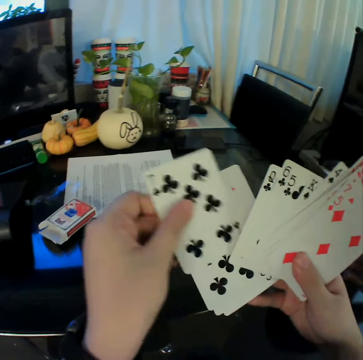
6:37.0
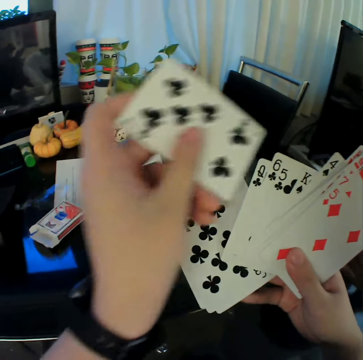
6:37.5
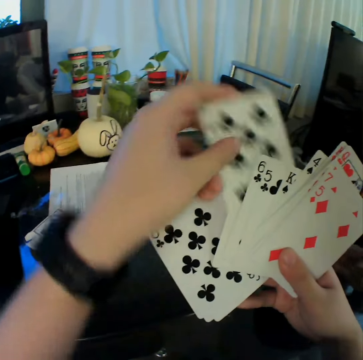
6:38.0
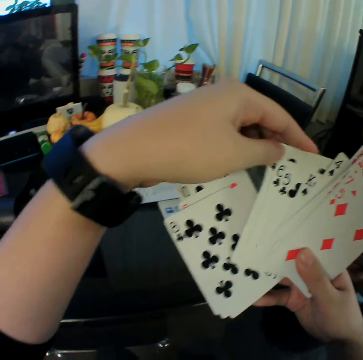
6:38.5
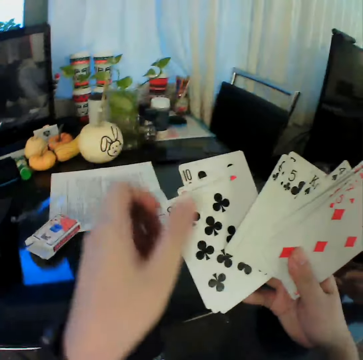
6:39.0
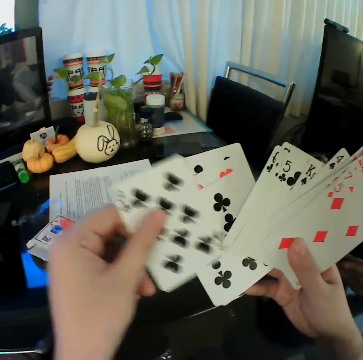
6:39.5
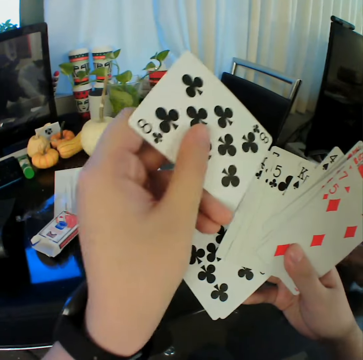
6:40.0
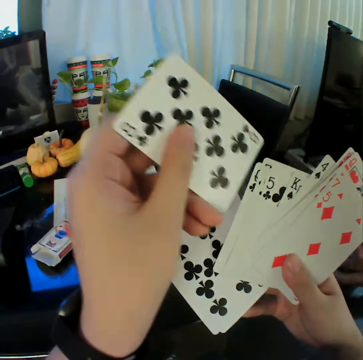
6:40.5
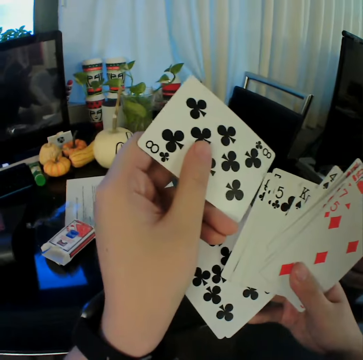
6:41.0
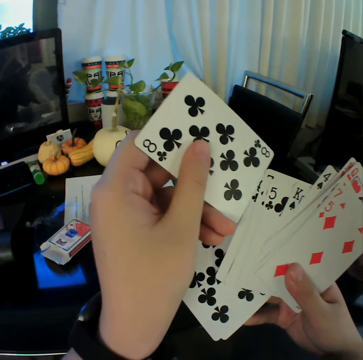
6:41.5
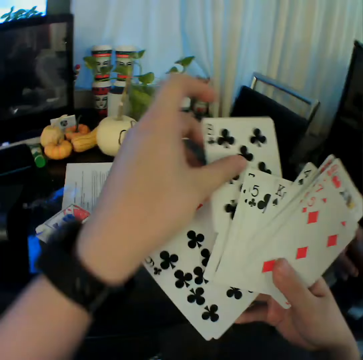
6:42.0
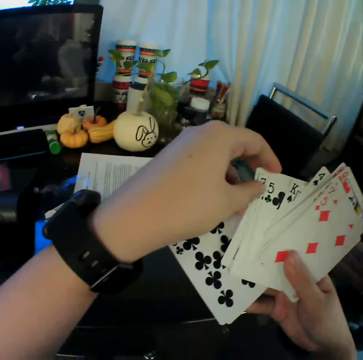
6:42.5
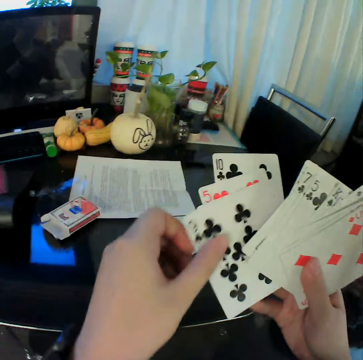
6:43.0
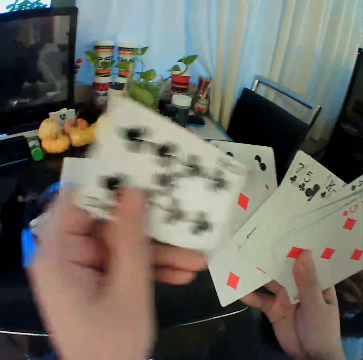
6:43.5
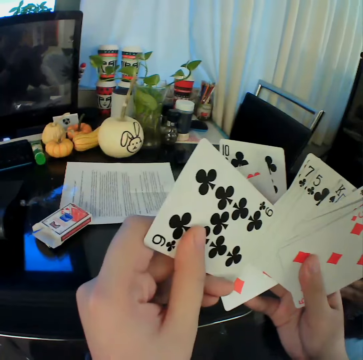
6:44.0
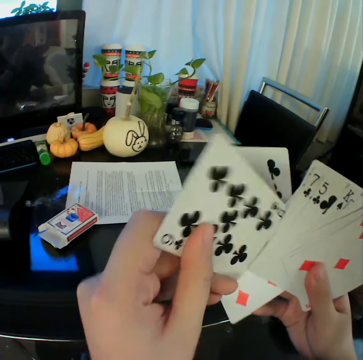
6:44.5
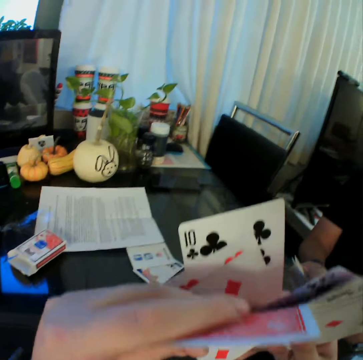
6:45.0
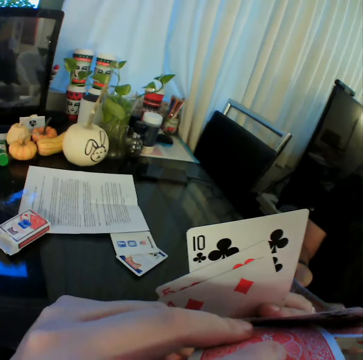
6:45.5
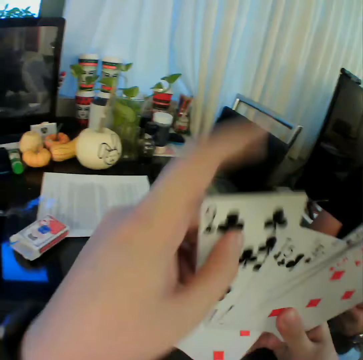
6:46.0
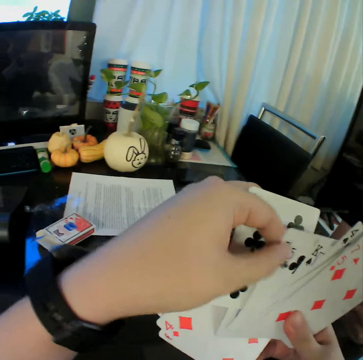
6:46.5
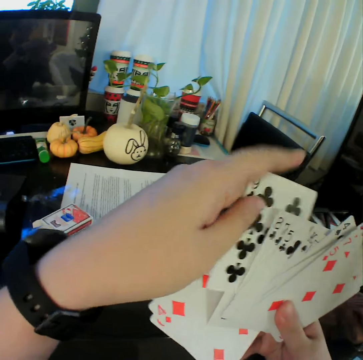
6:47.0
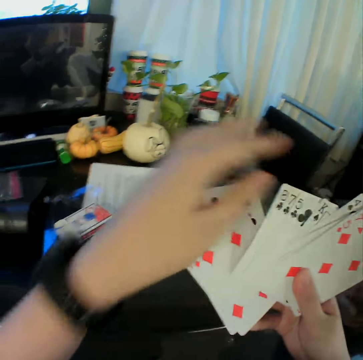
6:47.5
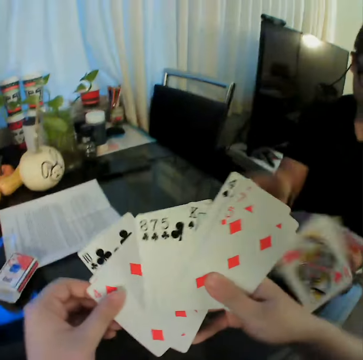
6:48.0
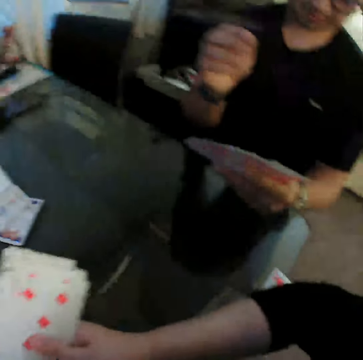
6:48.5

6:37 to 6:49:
The camera wearer pulls a playing card from the right hand. They put the playing card in the middle of others. They lift the left hand. They hold the playing card. They pull a playing card from the right hand. They lift the left hand. They put the playing card in the middle of others. They lift the left hand. They hold the playing cards. They pull a playing card from the right hand. They lift the left hand. They put the playing card in the middle of others. They turn the playing cards. They look at the playing cards. They turn the playing cards. They touch the playing cards. They hold the playing cards. A man raises his left hand.

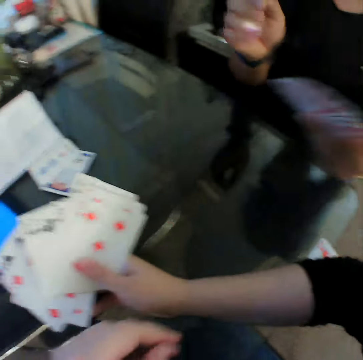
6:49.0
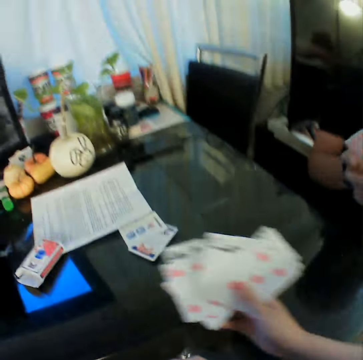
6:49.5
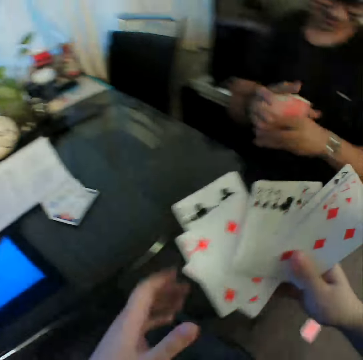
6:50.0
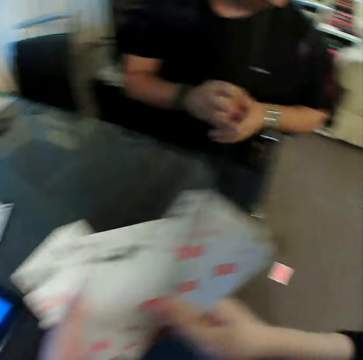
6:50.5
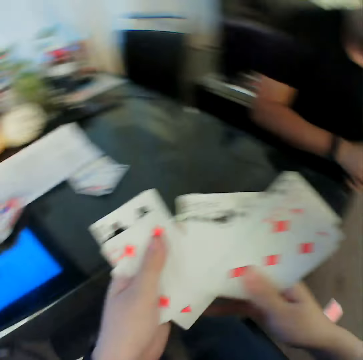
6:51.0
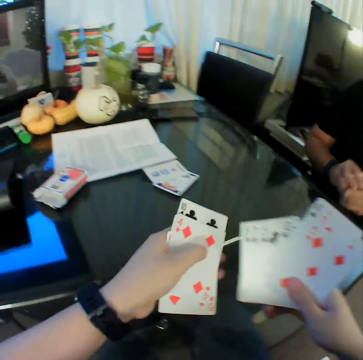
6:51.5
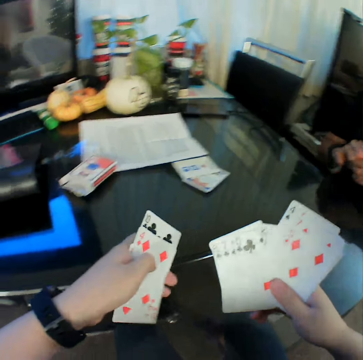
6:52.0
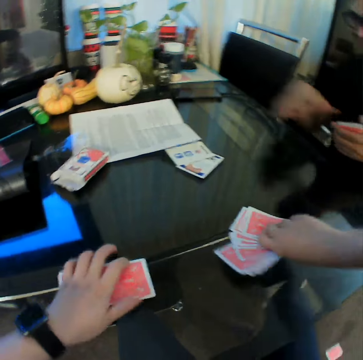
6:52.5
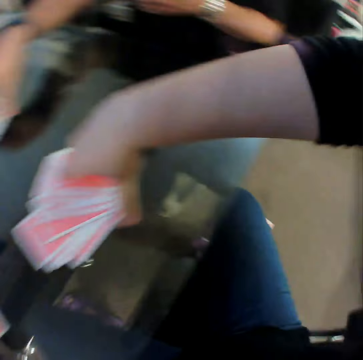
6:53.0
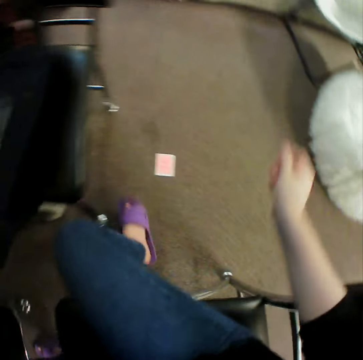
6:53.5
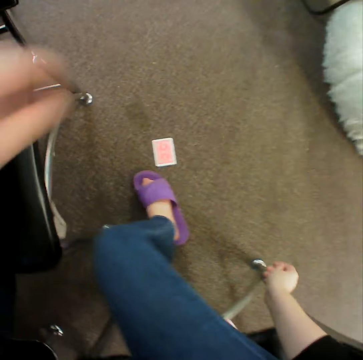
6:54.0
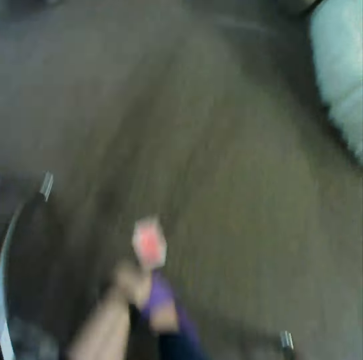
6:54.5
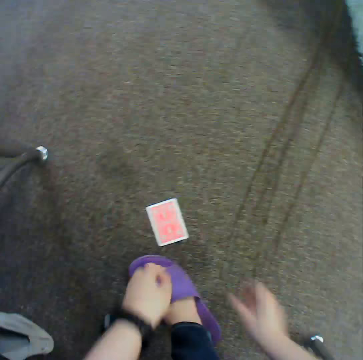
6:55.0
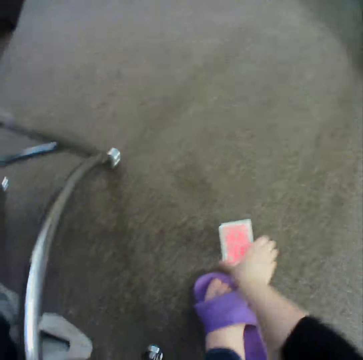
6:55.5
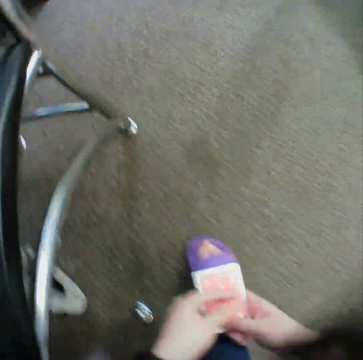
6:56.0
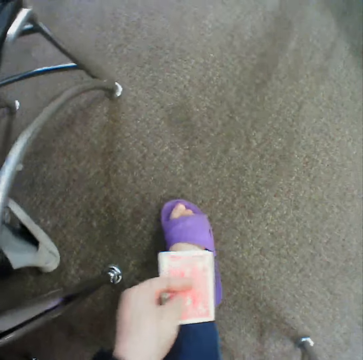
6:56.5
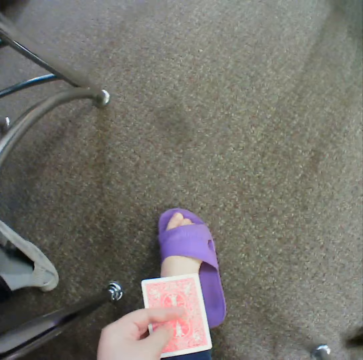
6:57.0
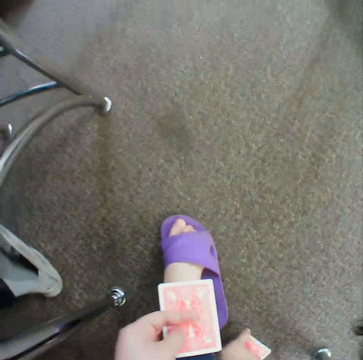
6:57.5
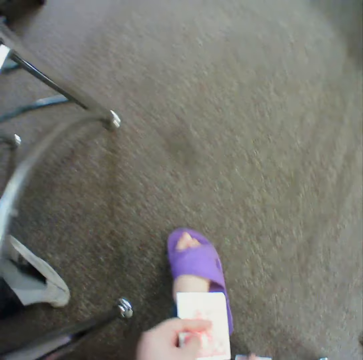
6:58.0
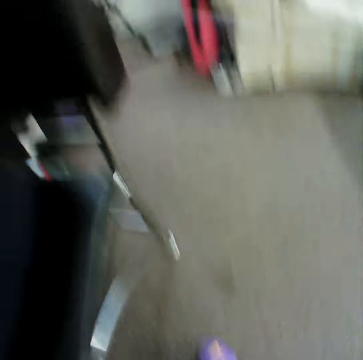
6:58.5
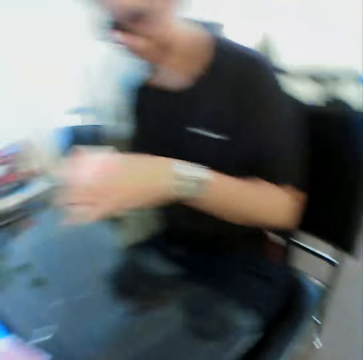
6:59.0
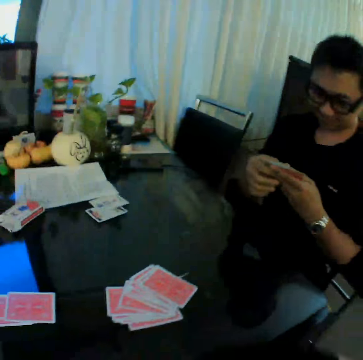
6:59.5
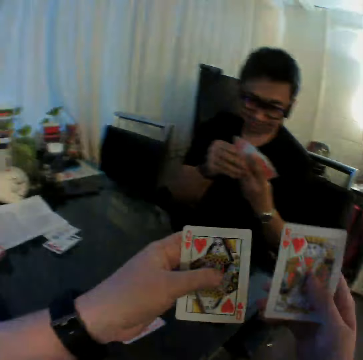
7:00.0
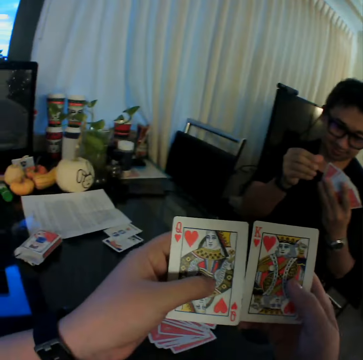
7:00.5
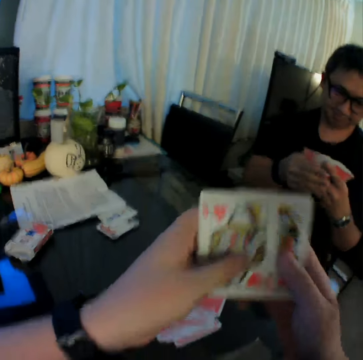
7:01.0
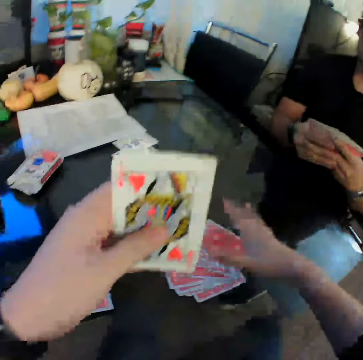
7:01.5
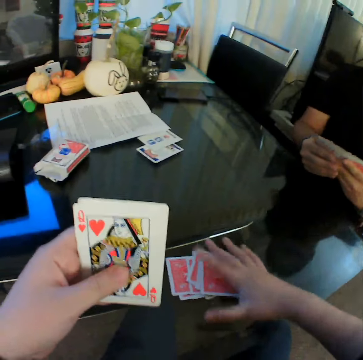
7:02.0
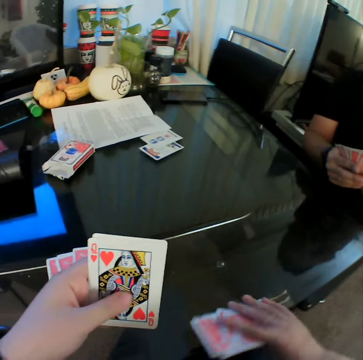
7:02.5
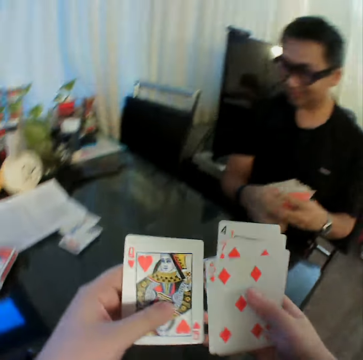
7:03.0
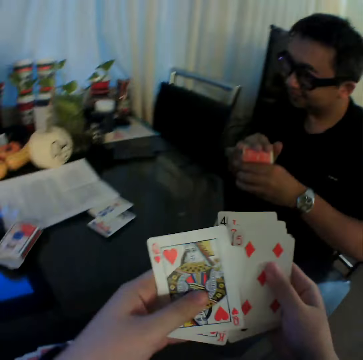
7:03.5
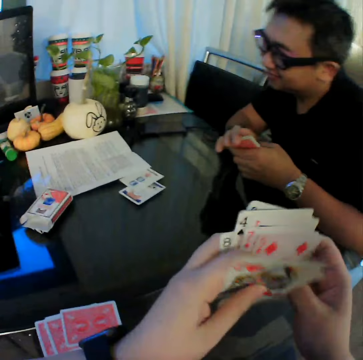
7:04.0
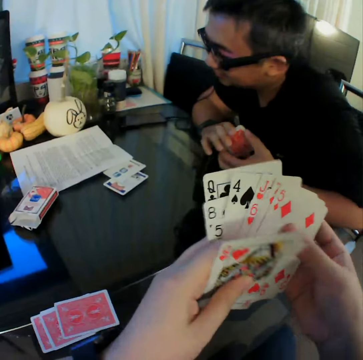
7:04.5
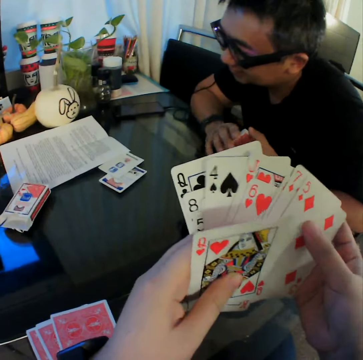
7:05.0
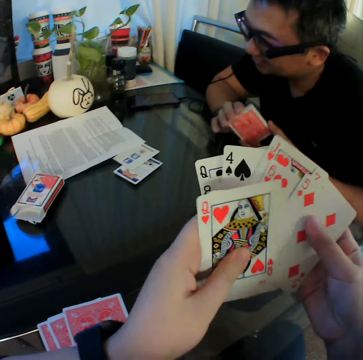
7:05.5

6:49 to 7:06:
The camera wearer drops a playing card. He converses with the man. The man holds the cards with both hands. The camera wearer lifts both hands. He splits the cards into his right and left hand. He holds the playing cards. He looks at the playing cards. He overturns the cards in both hands on the table. He places the playing cards on the table. He lifts both hands. He looks at the floor. He reaches for a card on the floor with his left hand. He bends down. He picks up the card on the floor with his right hand. He lifts the right hand. He passes the card from his right hand to his left hand. He looks at the floor. Another man converses with the camera wearer. The first man examines the cards in both hands. The camera wearer lifts both hands. He examines the cards in both hands. He changes the playing card to the left hand. He pulls the playing card from the table. He packs the cards on the table with both hands. He lifts the playing cards. He looks at the playing cards. The man gathers the cards in both hands. The camera wearer shuffles the cards in both hands.

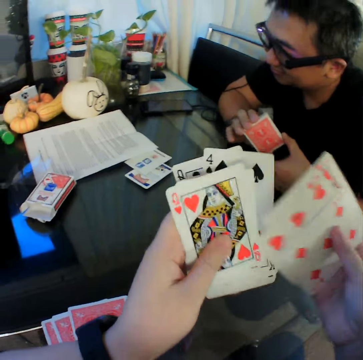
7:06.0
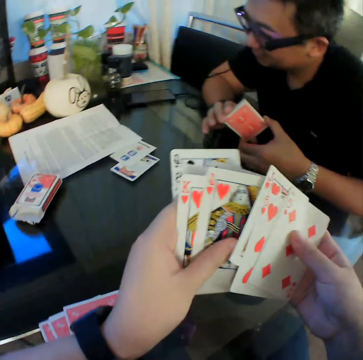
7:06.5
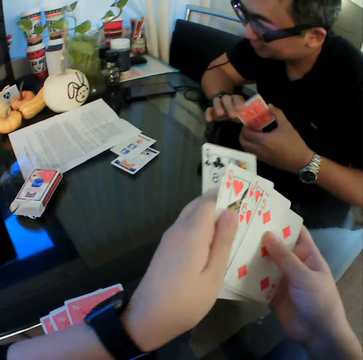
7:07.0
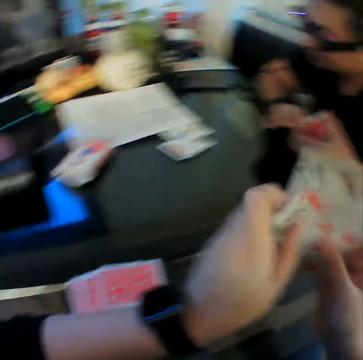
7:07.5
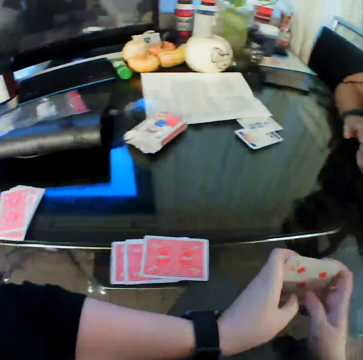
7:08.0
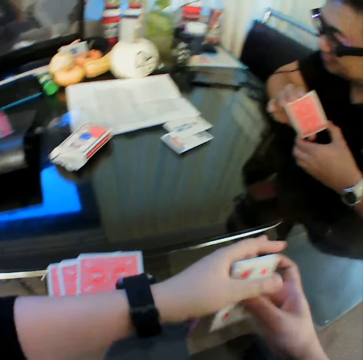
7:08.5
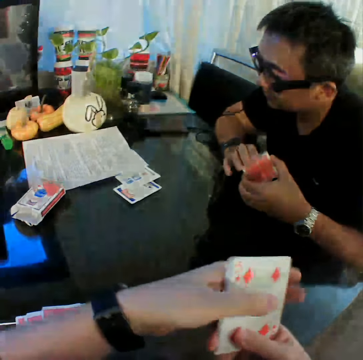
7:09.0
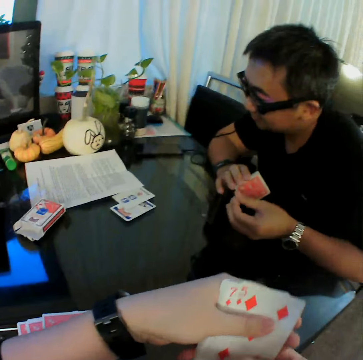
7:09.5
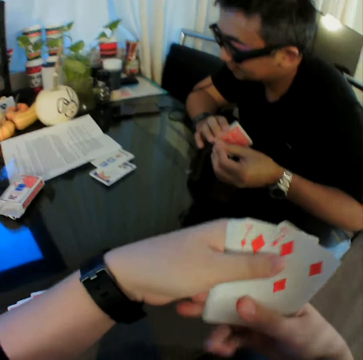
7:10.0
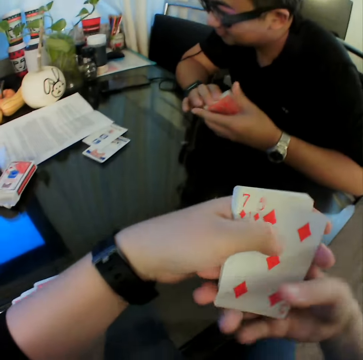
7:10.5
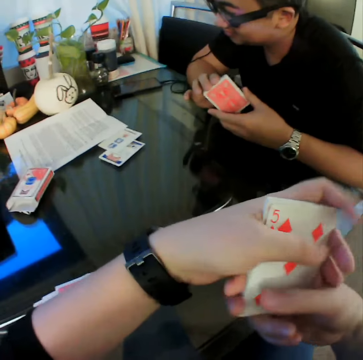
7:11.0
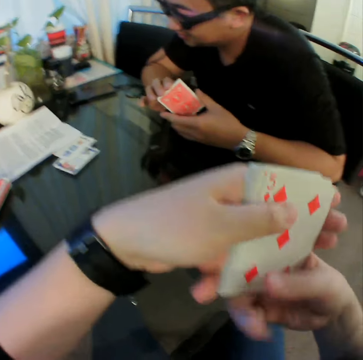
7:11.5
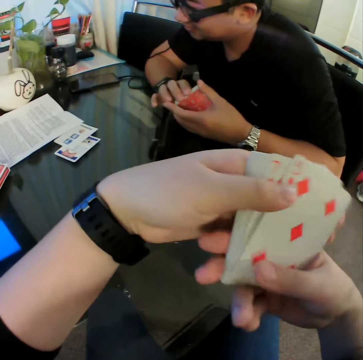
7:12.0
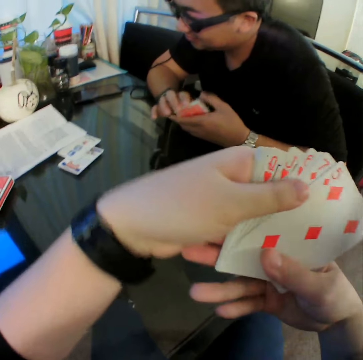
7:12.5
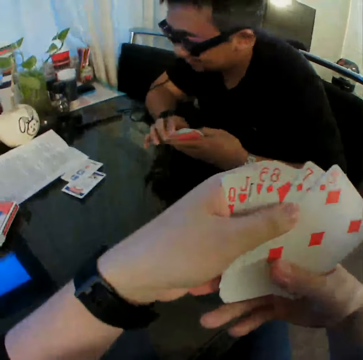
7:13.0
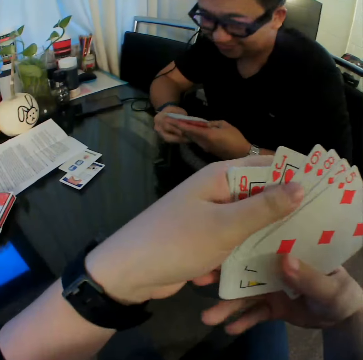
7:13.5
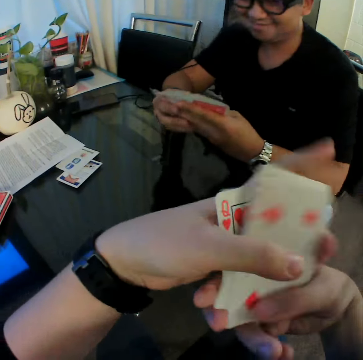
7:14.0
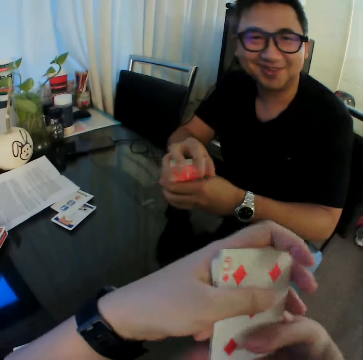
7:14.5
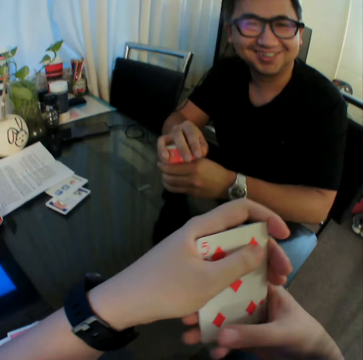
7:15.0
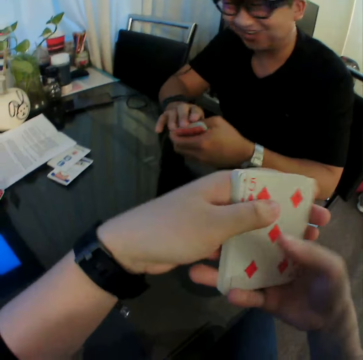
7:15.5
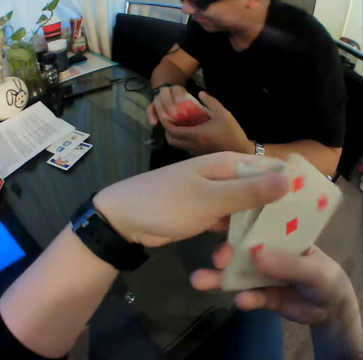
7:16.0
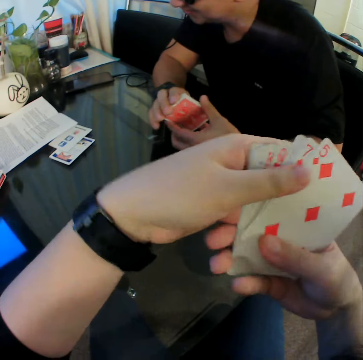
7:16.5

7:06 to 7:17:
The camera wearer bangs the playing card on the table. They lift the playing cards. They move the playing cards. The man spreads the cards in both hands. The camera wearer gathers the cards in both hands. The man gathers the cards in both hands. The camera wearer converses with the man. They shuffle the cards in both hands. They move the playing cards.
